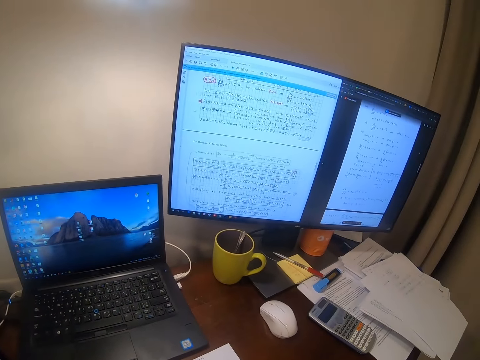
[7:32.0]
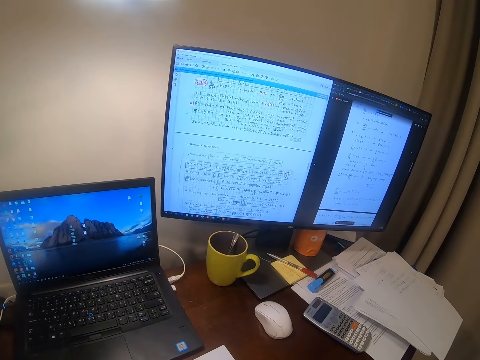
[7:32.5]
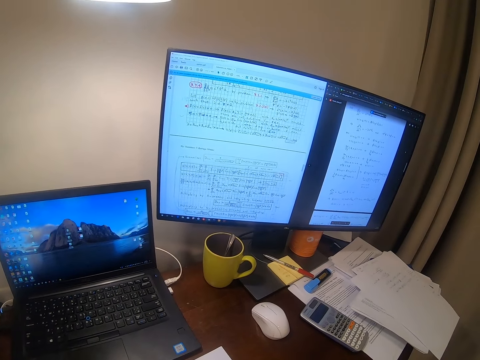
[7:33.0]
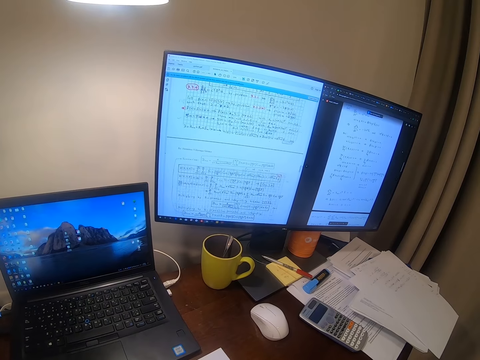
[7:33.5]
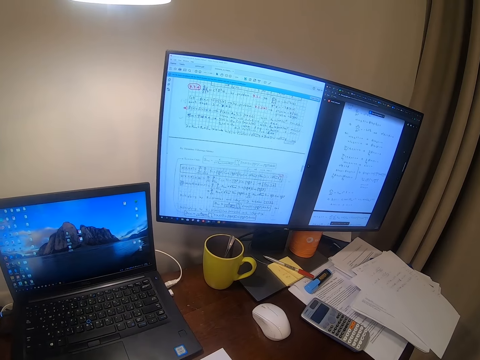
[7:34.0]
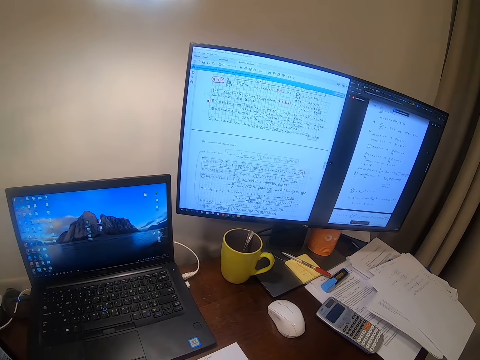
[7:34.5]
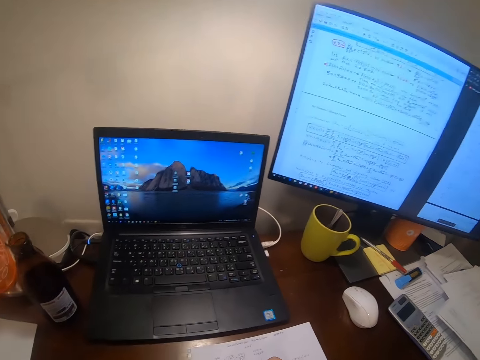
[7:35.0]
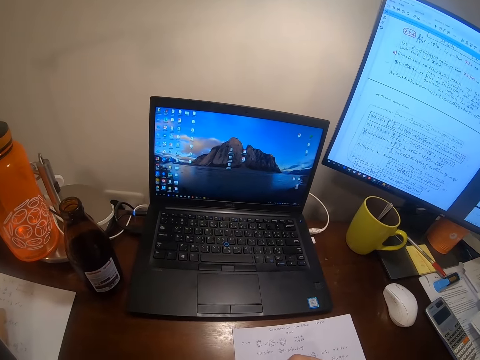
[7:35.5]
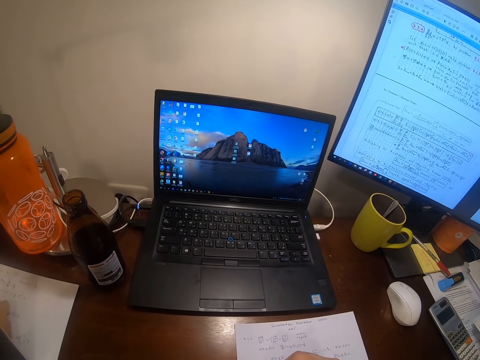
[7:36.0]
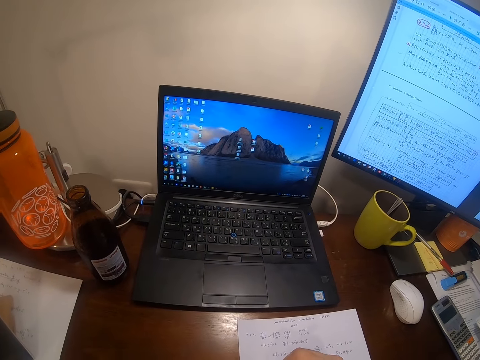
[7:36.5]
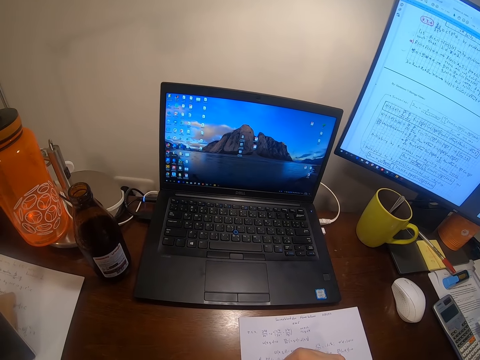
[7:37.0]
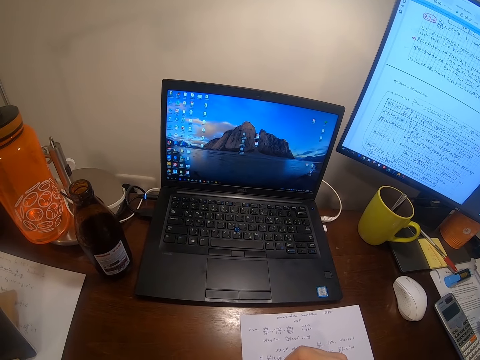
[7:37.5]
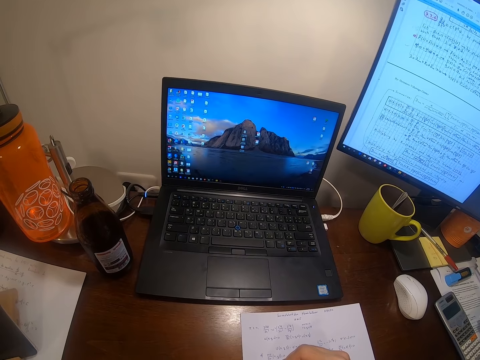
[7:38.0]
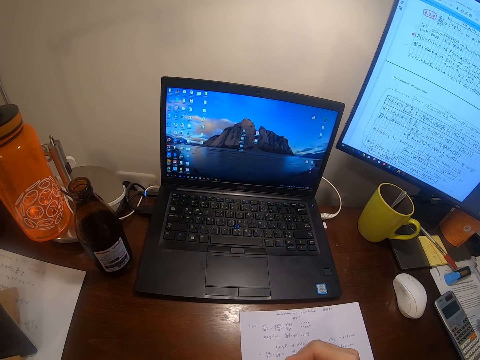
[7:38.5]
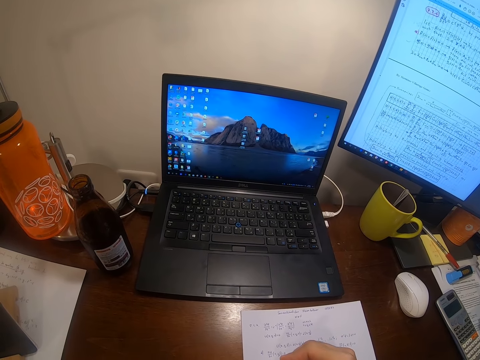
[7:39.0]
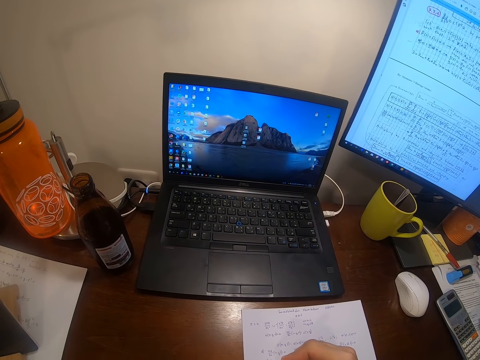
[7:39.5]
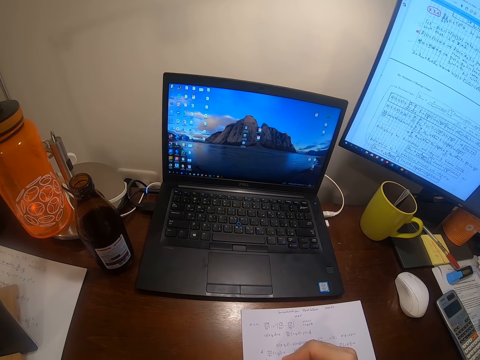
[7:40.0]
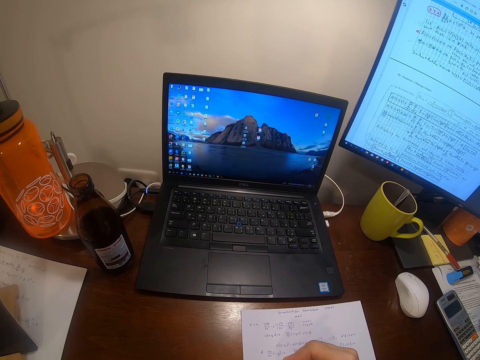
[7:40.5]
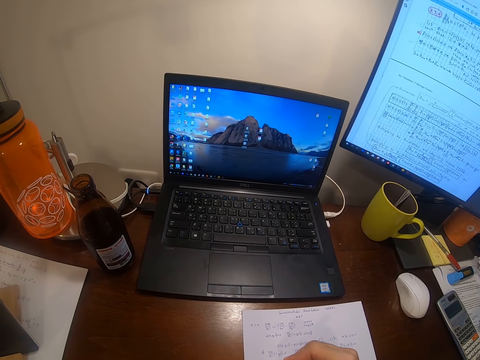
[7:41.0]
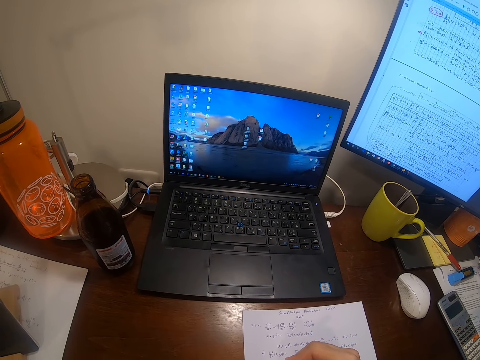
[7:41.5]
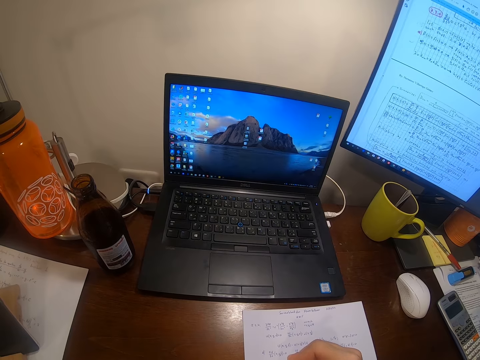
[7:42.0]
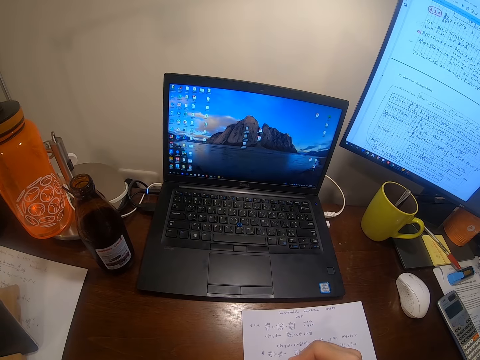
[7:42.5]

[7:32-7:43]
The camera wearer writes on the piece of paper.

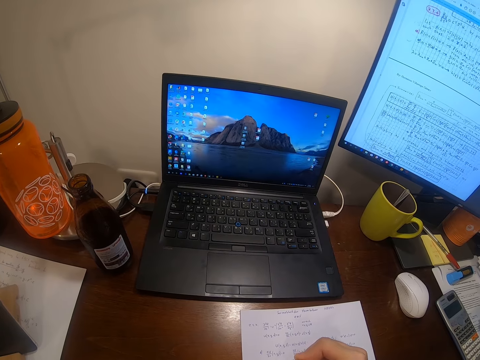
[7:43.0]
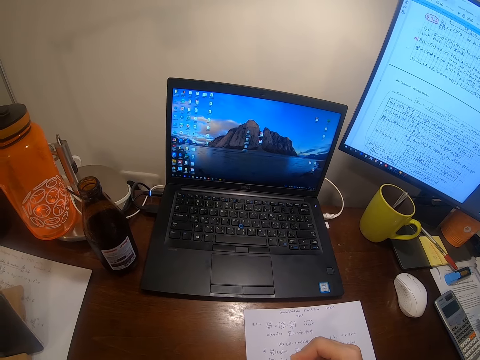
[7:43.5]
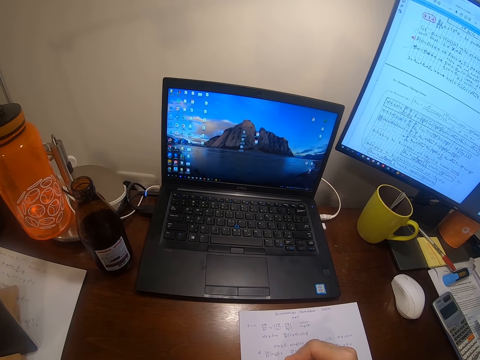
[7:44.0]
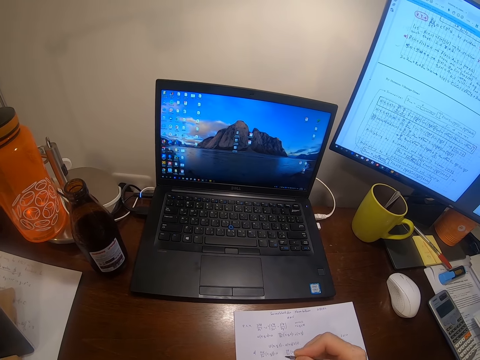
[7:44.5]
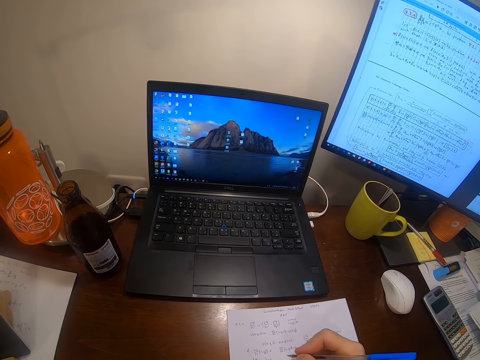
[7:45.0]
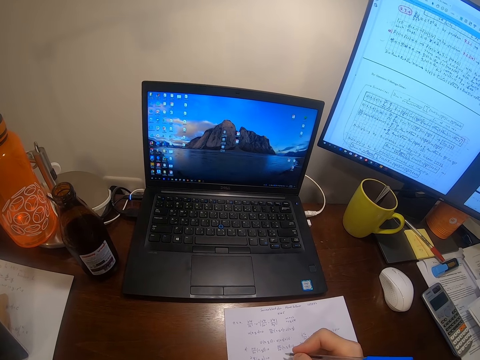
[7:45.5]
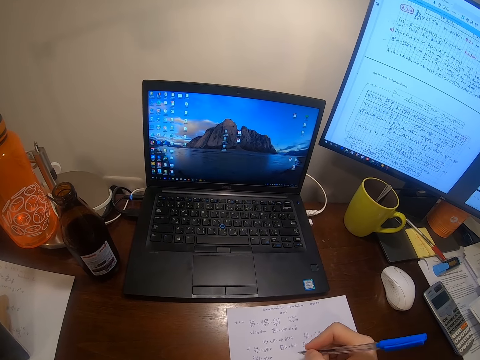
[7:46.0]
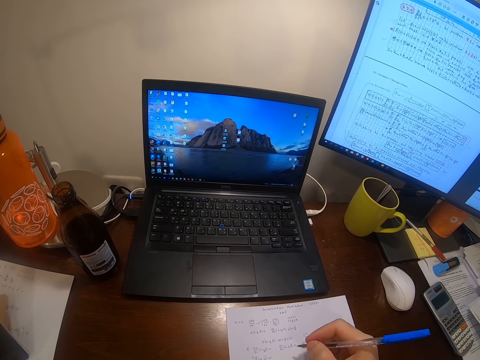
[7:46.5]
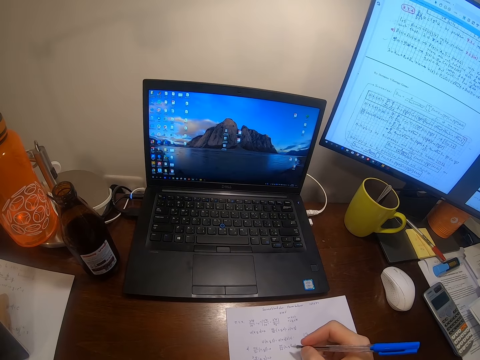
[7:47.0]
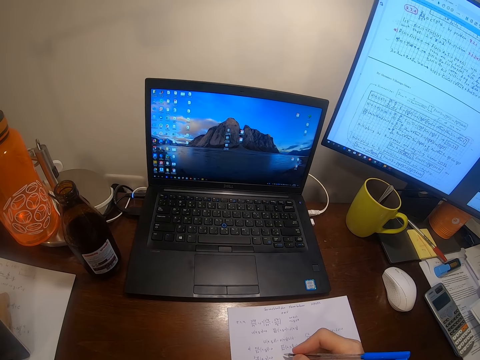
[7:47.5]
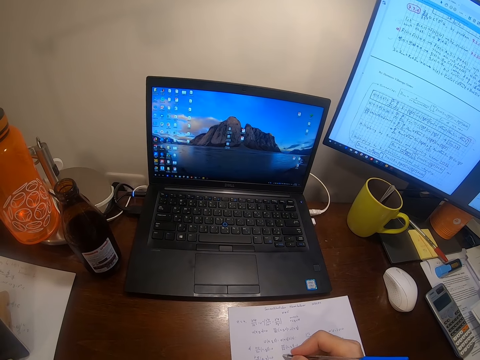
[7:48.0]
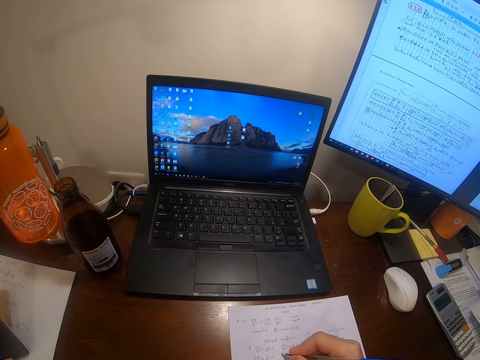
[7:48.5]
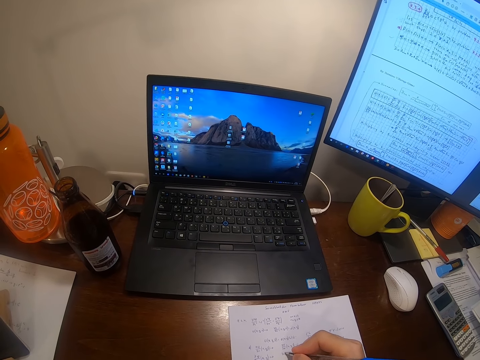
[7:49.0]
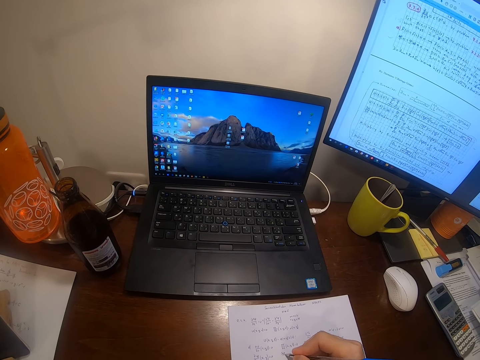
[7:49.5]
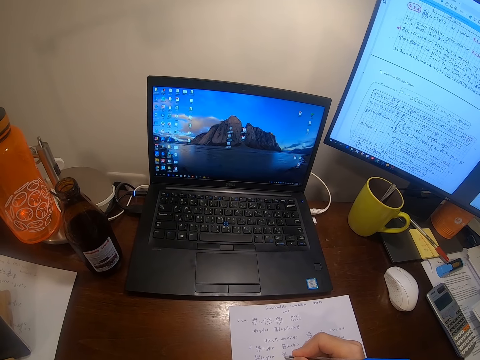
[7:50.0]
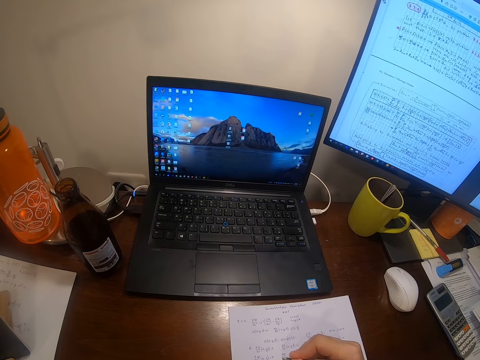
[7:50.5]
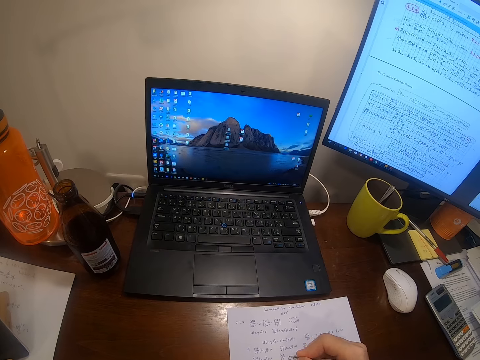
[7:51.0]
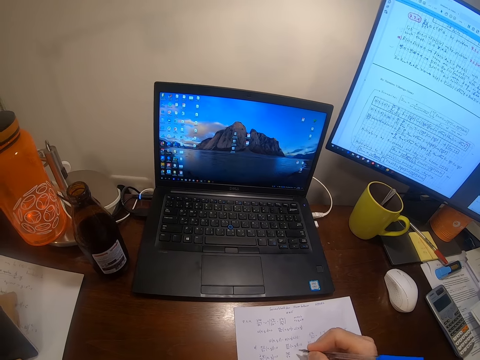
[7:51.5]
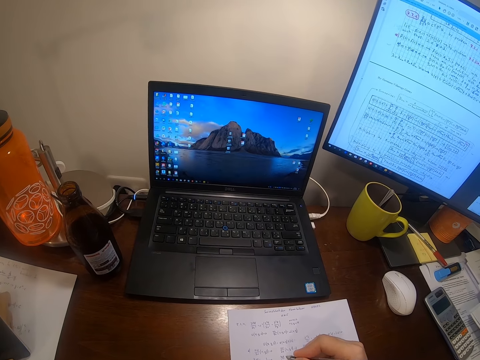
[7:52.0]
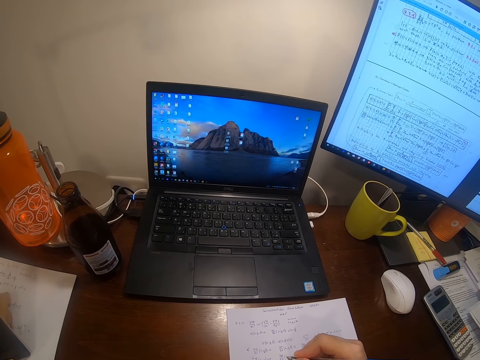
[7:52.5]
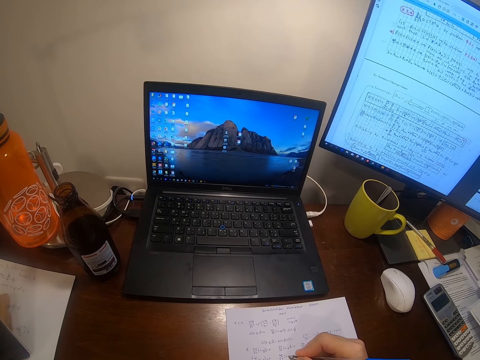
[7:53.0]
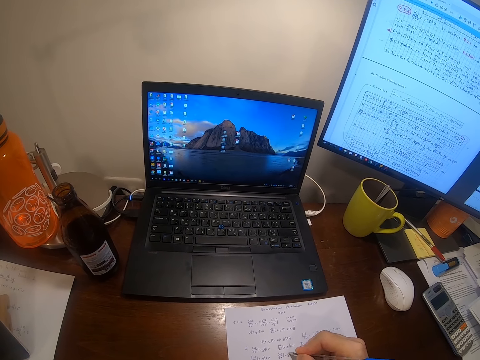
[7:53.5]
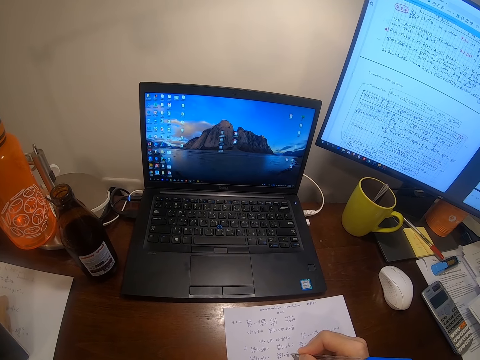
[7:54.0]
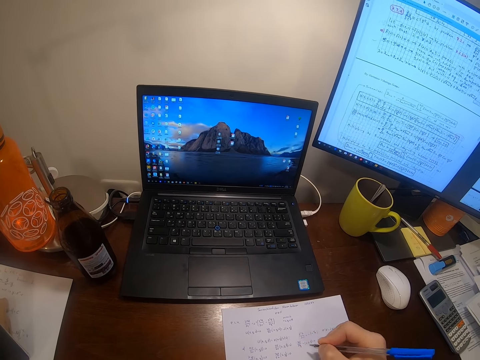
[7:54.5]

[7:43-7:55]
The camera wearer writes on a paper with a pen.

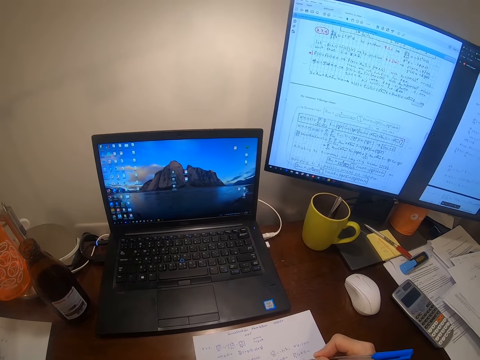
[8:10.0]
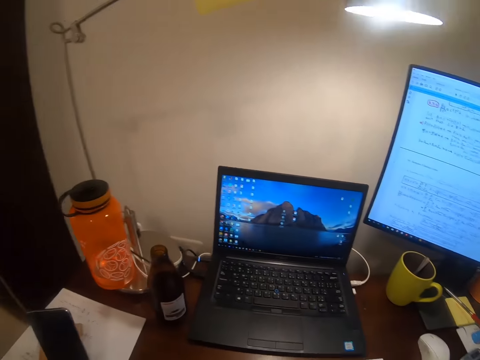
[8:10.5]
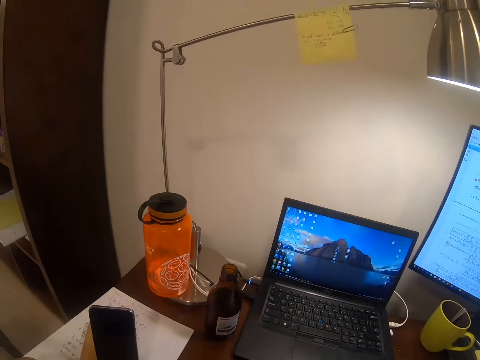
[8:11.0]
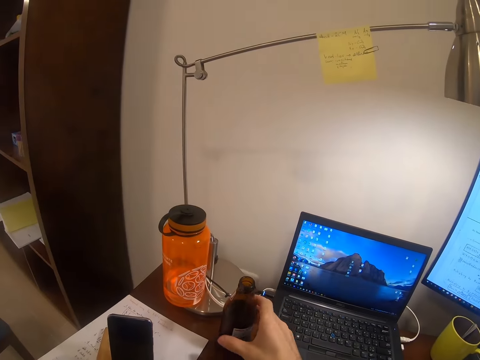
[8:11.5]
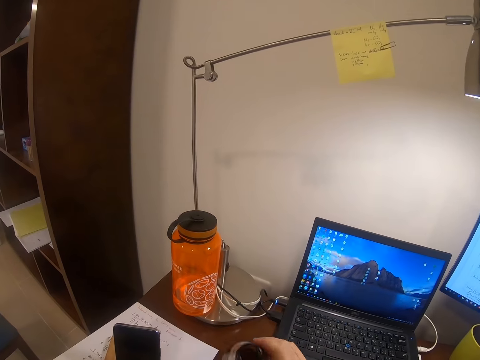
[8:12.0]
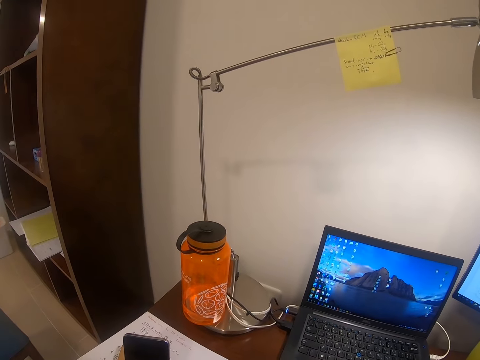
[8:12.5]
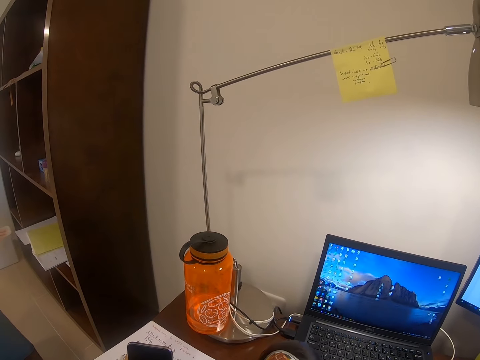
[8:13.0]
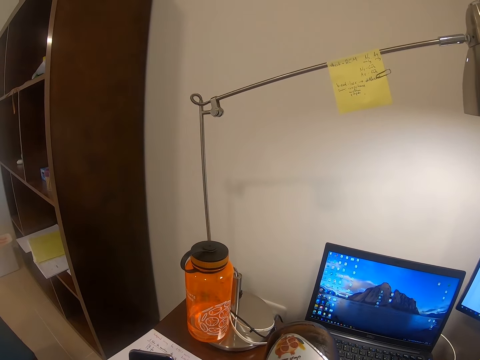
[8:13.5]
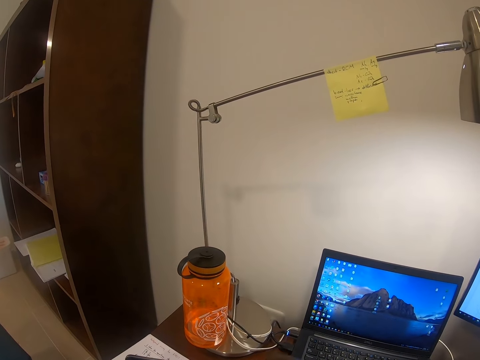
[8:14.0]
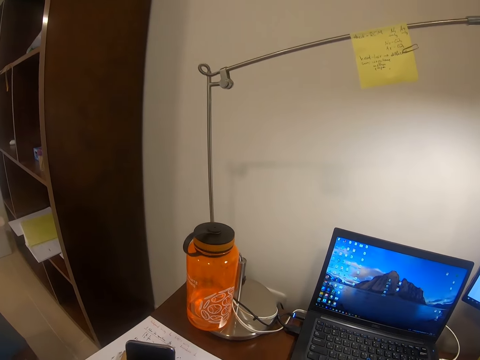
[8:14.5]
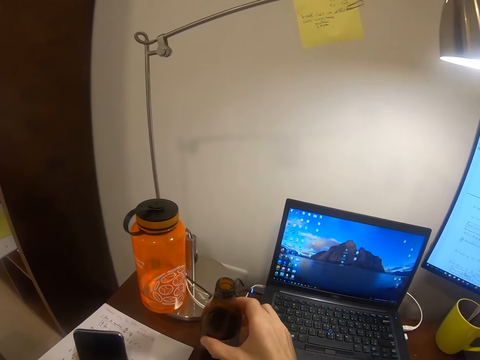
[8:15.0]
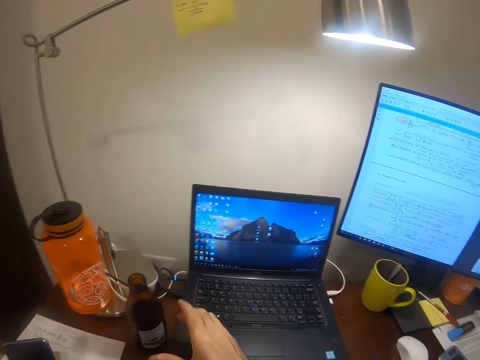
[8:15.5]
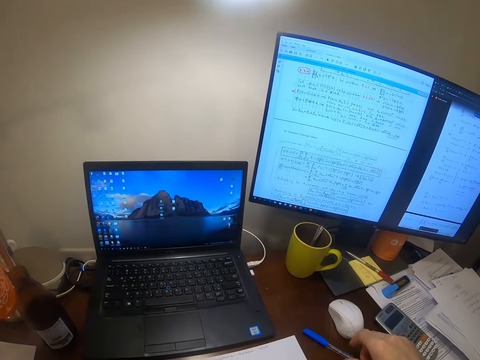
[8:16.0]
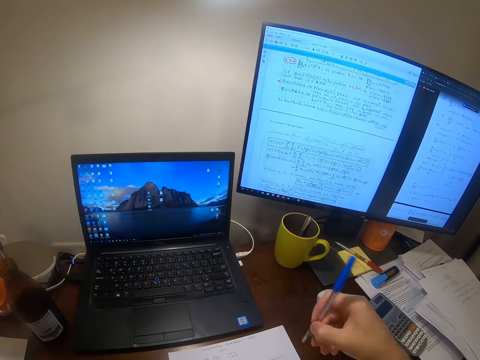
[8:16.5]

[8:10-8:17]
The camera wearer picks up a bottle from the table. They drink beer. They place the beer bottle on the table.
